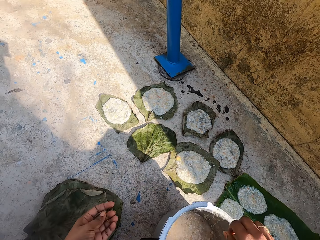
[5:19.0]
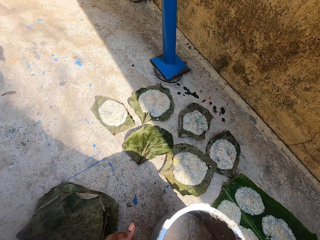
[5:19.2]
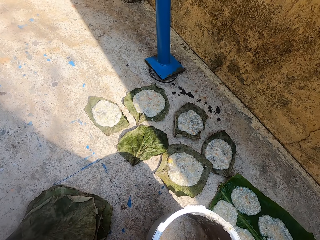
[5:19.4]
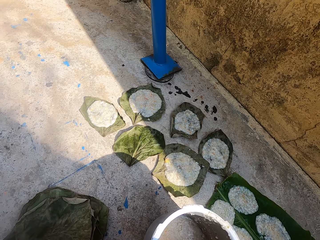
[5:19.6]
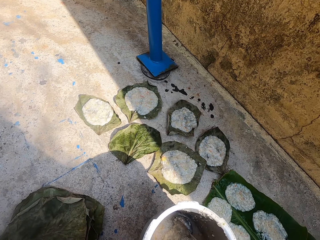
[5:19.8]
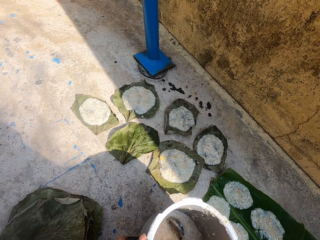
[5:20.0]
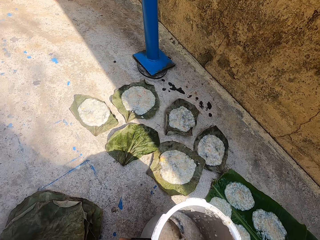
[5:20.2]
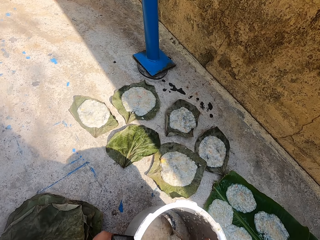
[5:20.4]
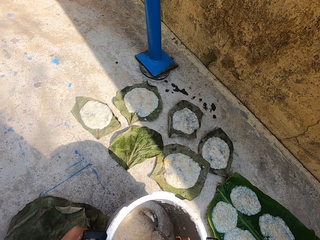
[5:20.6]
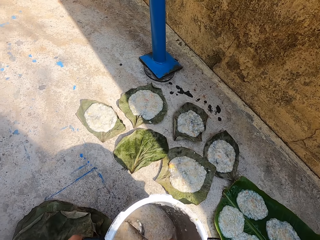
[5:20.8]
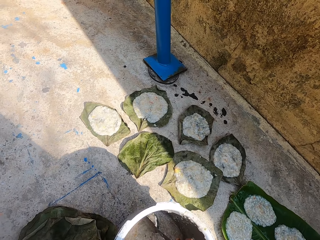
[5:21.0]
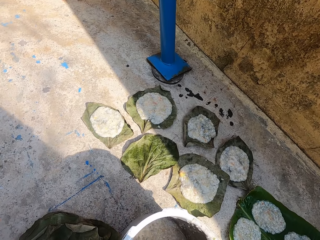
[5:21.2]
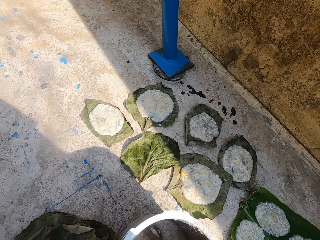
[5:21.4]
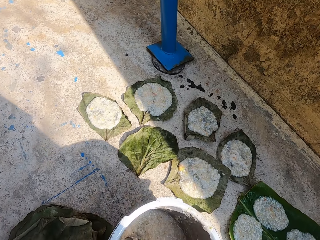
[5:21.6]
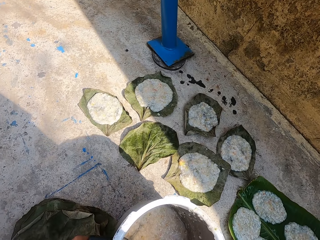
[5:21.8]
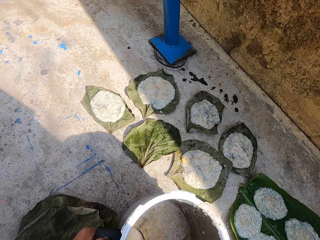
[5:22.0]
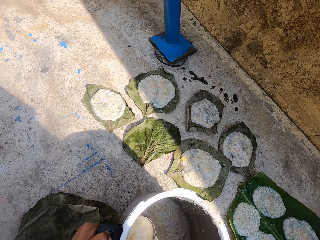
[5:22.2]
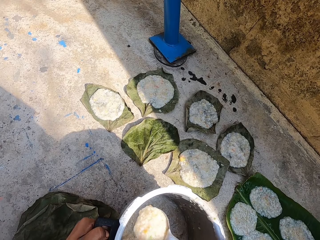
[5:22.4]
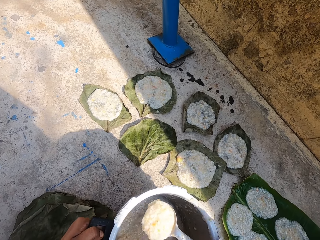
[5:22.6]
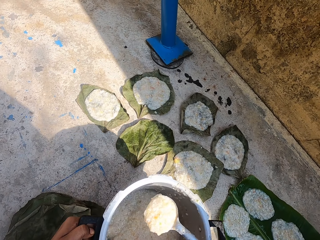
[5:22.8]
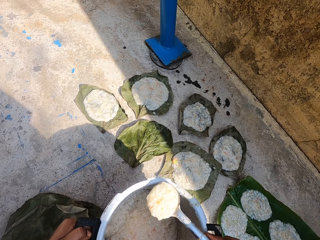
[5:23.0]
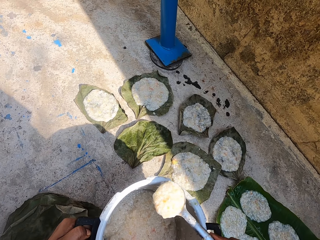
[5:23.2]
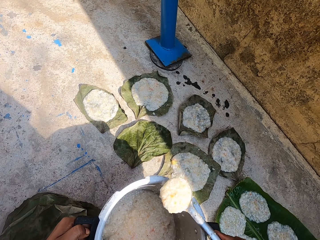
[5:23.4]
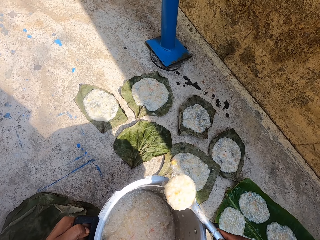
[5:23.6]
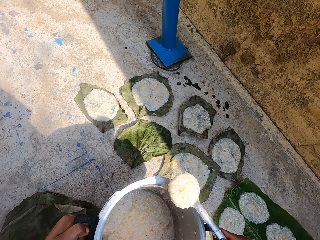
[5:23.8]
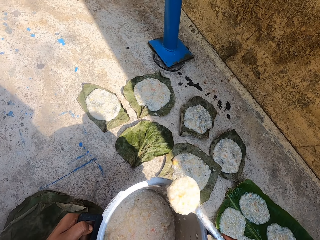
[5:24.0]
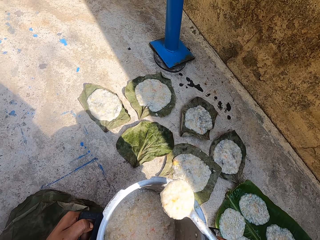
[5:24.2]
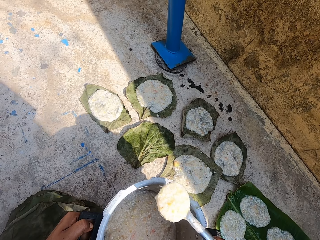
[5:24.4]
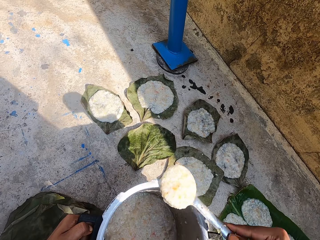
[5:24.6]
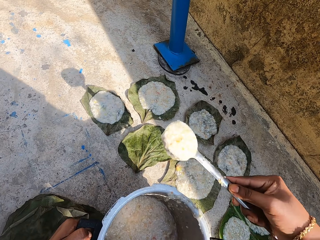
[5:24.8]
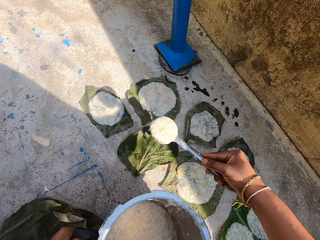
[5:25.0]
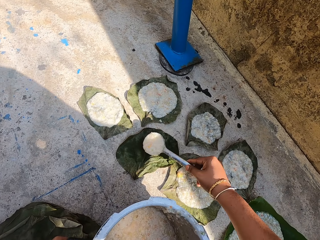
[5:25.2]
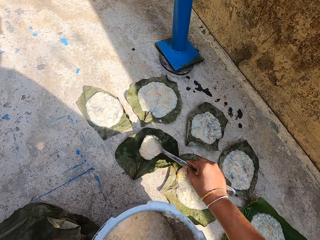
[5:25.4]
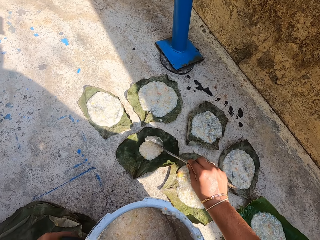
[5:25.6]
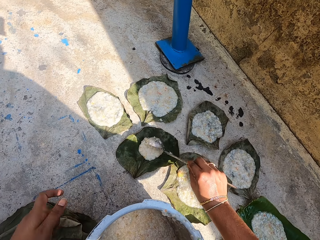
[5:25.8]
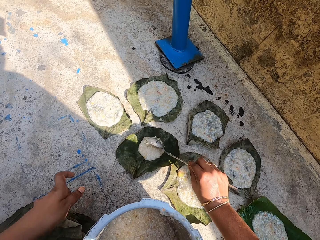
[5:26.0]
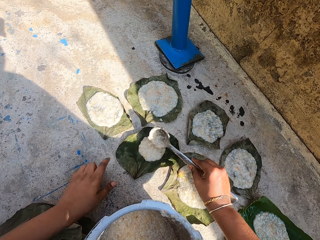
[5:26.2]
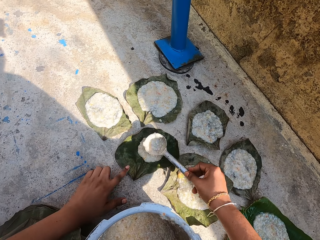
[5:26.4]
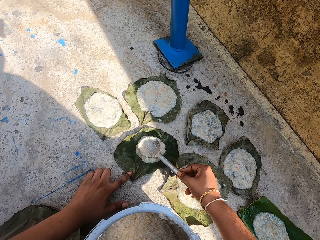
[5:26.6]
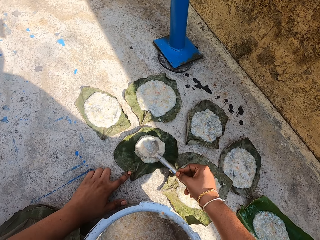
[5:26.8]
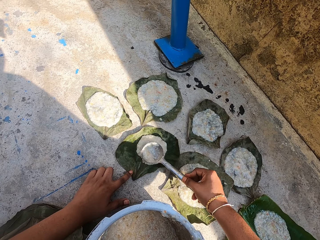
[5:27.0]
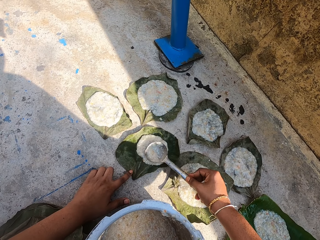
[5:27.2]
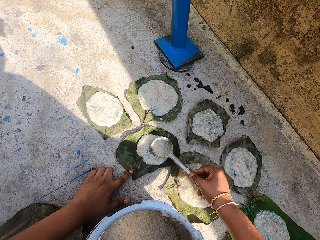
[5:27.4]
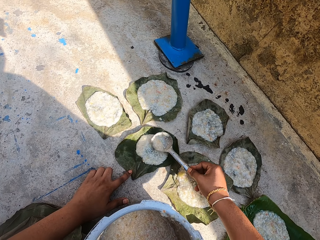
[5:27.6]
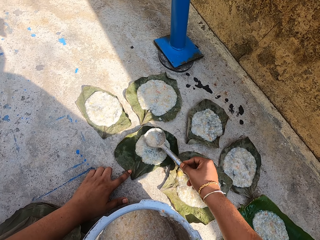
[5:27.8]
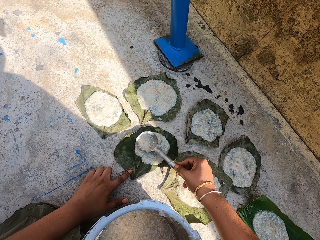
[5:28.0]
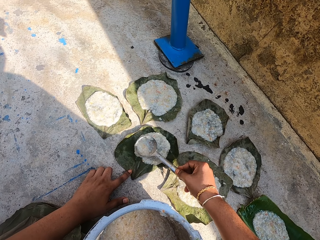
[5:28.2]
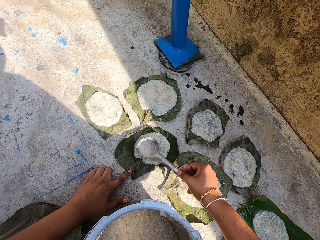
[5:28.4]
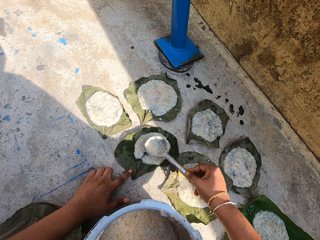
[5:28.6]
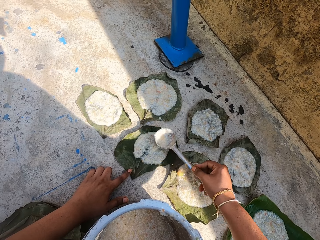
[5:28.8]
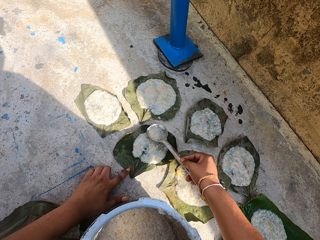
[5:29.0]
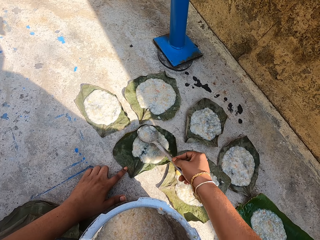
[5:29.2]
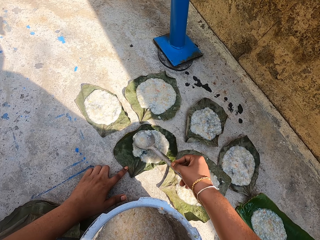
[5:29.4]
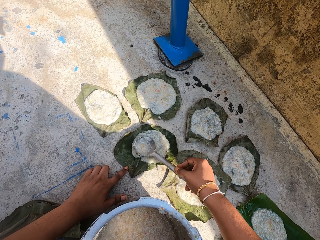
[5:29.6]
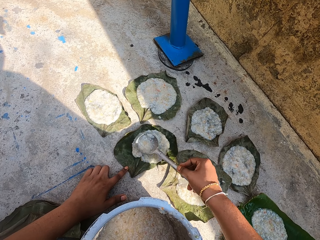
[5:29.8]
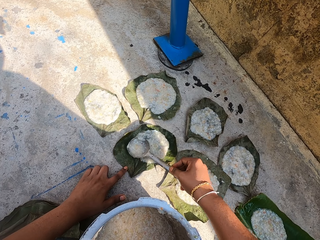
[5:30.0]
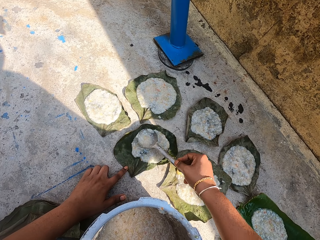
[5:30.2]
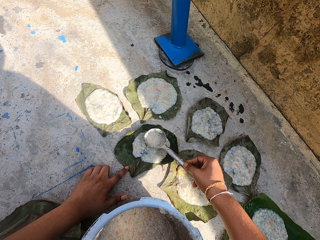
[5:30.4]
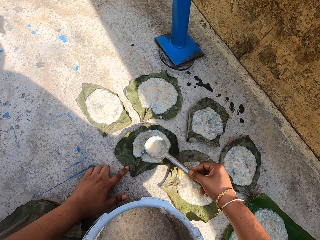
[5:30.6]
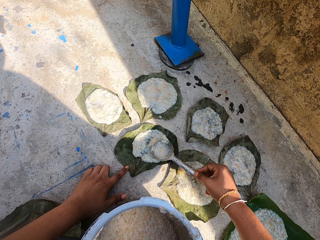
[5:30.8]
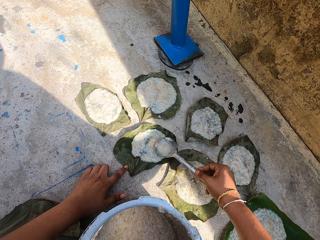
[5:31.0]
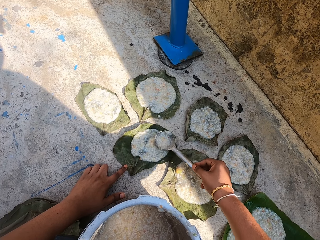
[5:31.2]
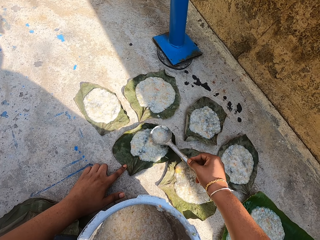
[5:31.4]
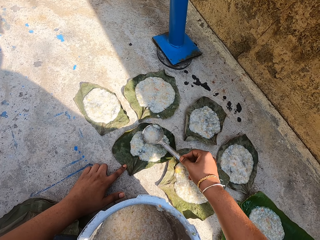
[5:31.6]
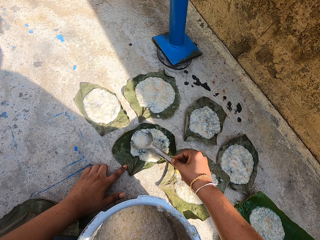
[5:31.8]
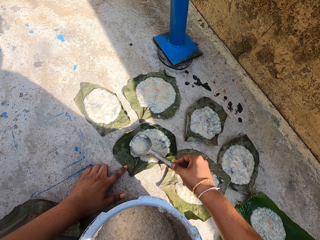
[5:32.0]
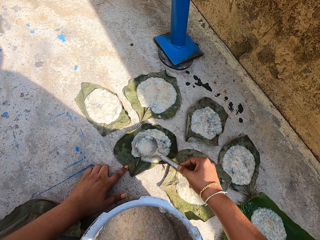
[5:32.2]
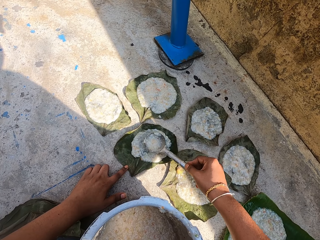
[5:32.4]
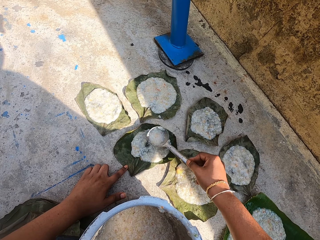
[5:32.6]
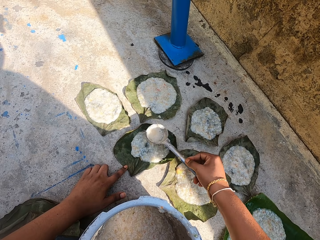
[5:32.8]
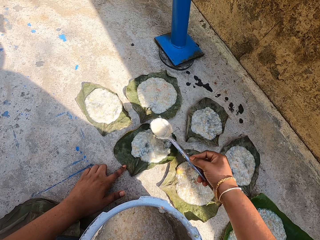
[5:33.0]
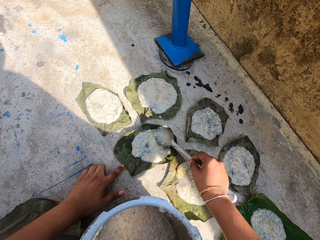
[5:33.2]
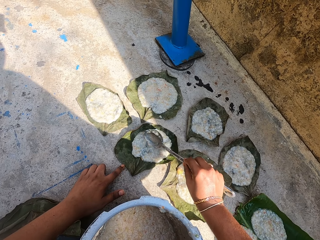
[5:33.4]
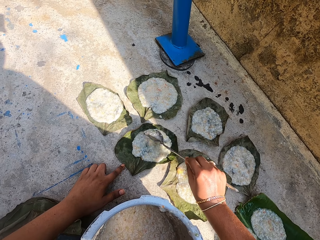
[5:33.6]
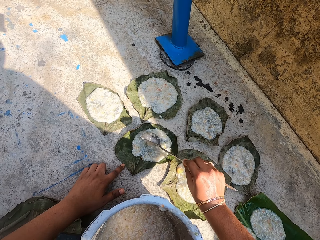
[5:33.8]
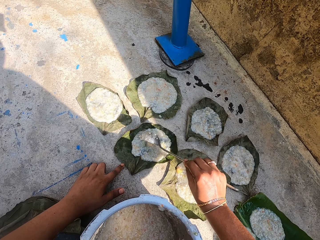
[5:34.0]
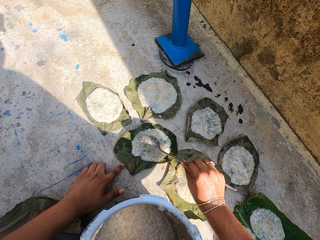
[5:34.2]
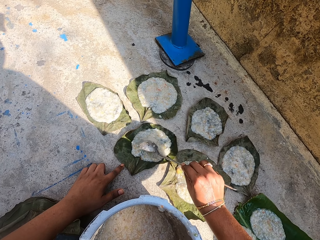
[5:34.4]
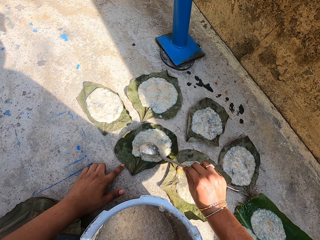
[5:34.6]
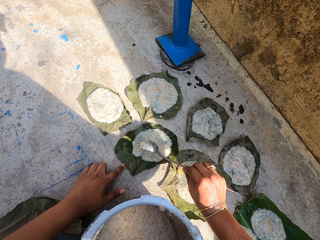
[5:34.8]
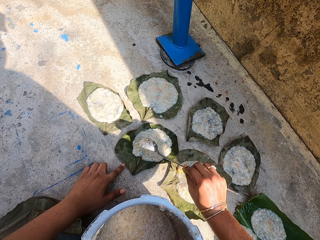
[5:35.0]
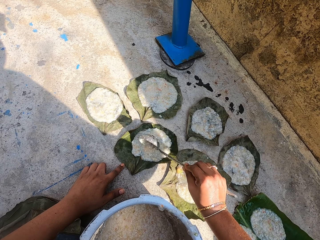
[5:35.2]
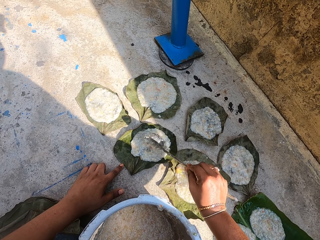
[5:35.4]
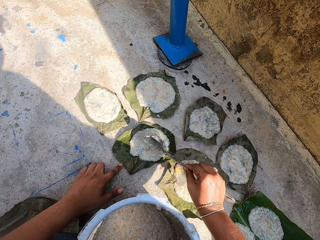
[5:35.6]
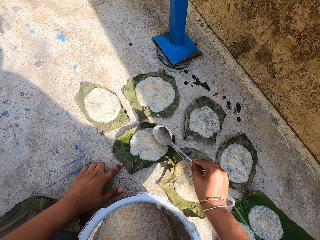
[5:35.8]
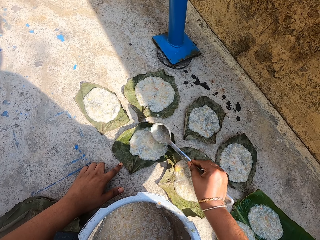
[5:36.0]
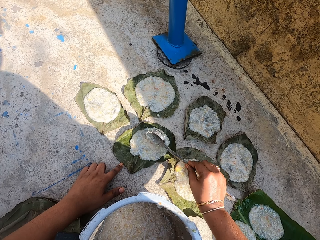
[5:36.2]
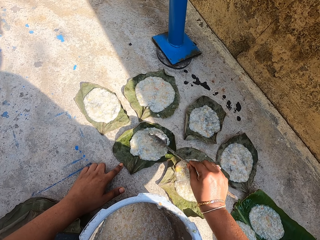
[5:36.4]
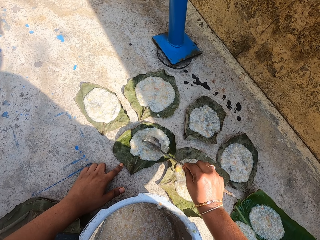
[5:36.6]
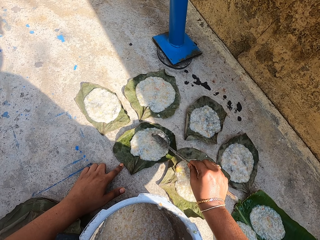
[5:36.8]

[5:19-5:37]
The camera wearer picks up something with the other hand. They pick up a spoon. They scoop the food in the cooking pot with a serving spoon. They move the cooking pot on the floor. They scoop the food in the cooking pot with the serving spoon. They look around. They put the food on the leaf on the floor. They spread the food on the leaf on the floor with the serving spoon. They put something on the leaf with the spoon. They spread something on the leaf with the spoon.

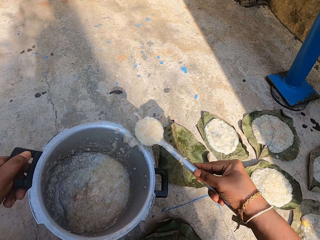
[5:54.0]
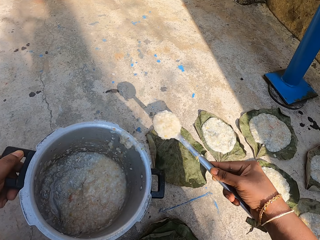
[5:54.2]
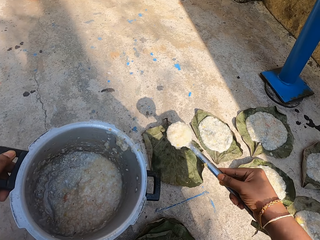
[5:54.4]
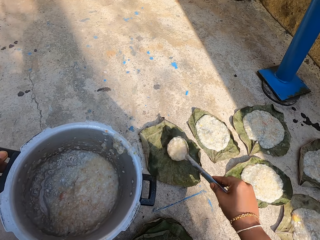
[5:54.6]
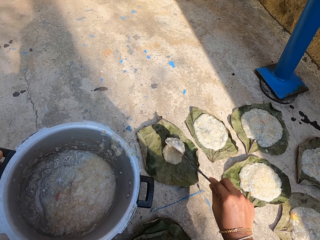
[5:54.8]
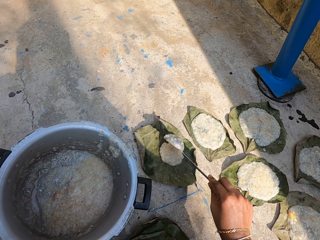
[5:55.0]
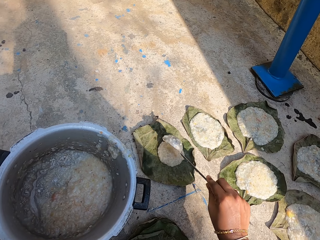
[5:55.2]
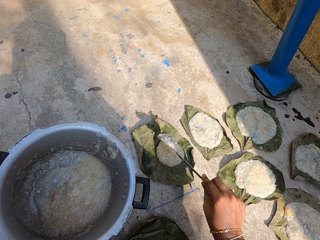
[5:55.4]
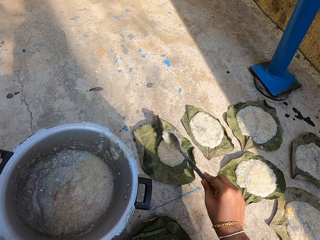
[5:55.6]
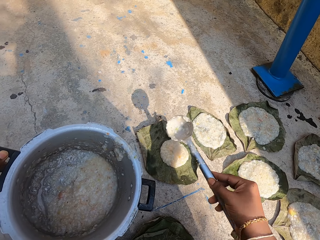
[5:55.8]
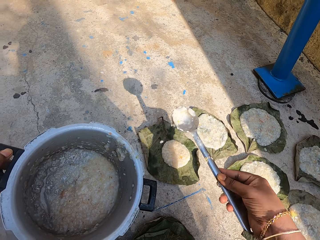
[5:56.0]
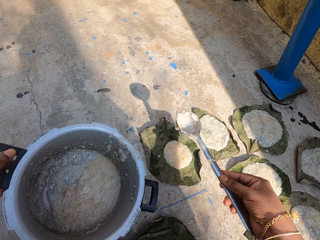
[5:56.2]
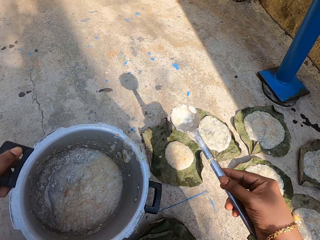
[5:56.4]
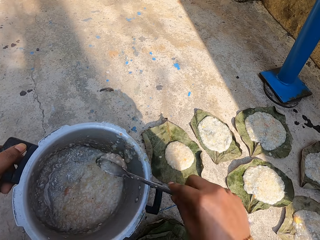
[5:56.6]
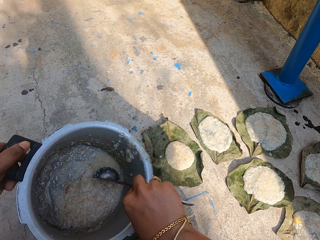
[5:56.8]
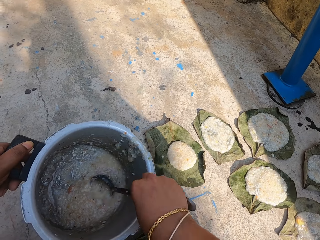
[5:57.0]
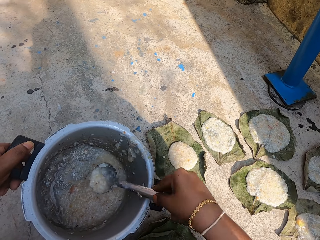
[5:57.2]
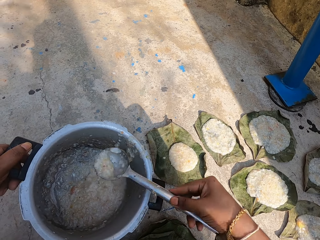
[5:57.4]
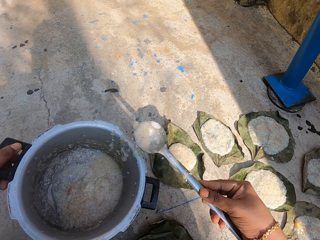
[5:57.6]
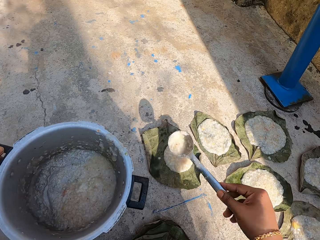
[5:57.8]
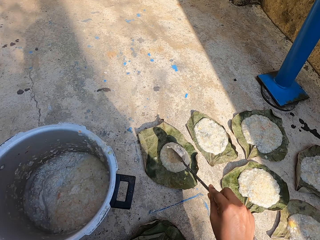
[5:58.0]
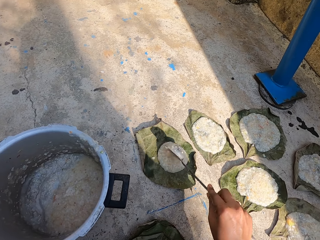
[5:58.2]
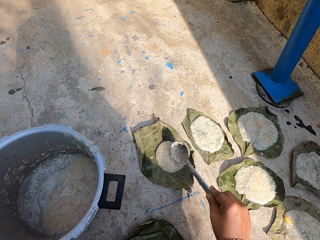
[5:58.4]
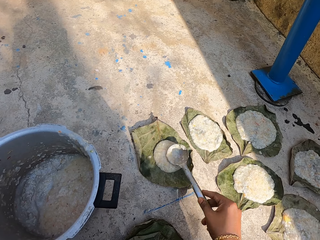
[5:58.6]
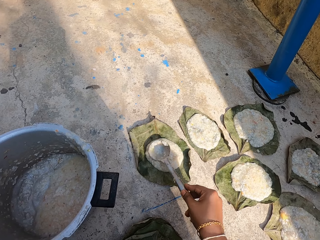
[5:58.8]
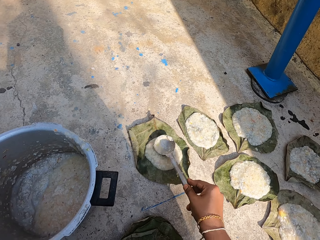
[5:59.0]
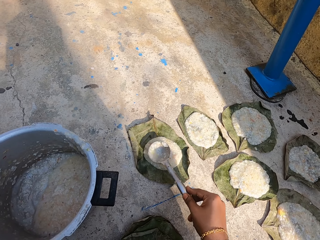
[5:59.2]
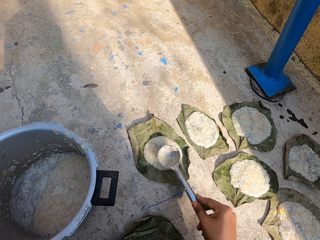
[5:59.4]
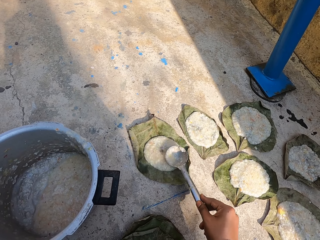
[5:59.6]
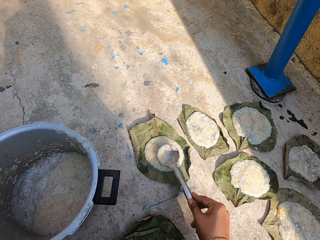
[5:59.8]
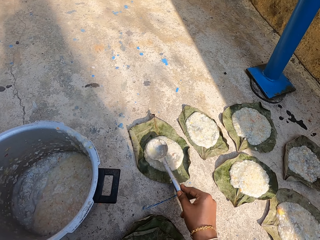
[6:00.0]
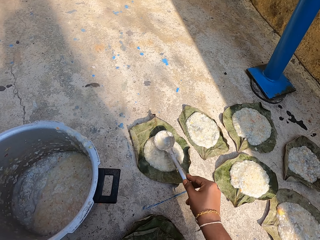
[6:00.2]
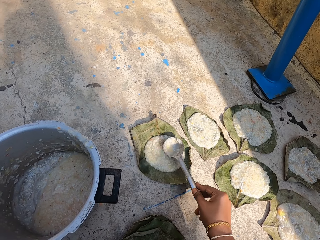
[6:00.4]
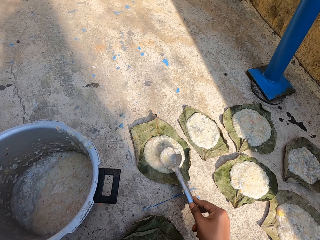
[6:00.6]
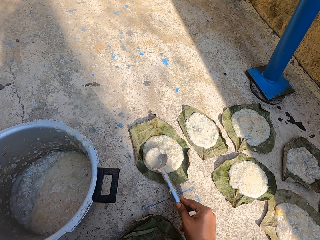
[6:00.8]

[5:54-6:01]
The camera wearer puts the food on the leaf on the floor with a spoon. They scoop the food in the cooking pot with a serving spoon. They put something on the leaf with the spoon. They spread the food on the leaf on the floor with the serving spoon.
